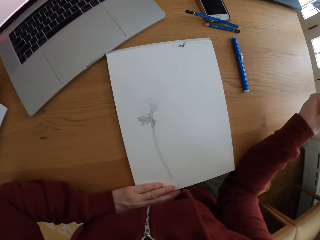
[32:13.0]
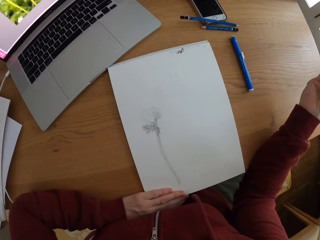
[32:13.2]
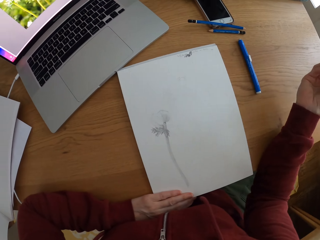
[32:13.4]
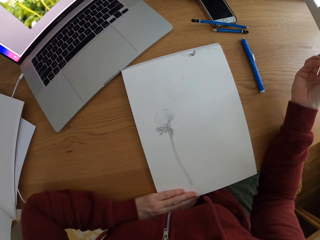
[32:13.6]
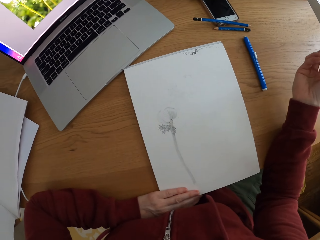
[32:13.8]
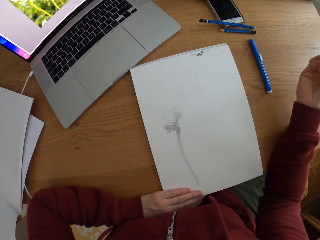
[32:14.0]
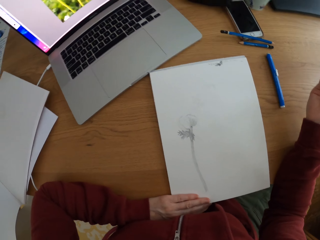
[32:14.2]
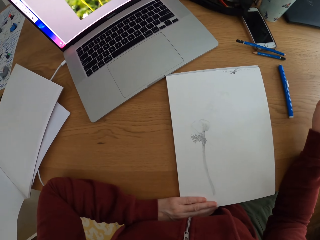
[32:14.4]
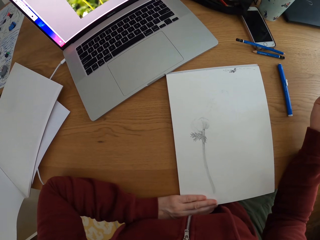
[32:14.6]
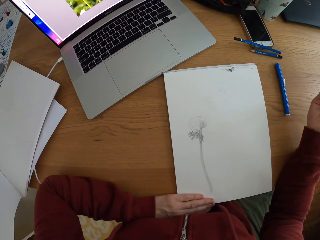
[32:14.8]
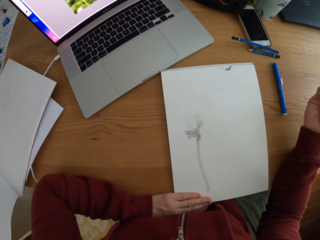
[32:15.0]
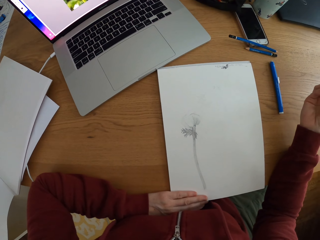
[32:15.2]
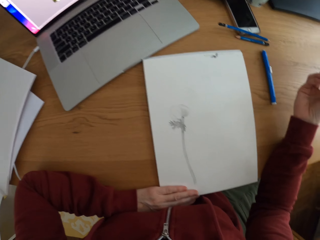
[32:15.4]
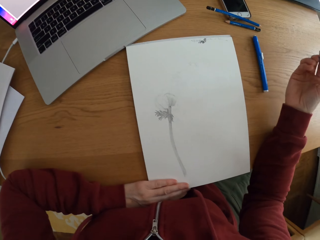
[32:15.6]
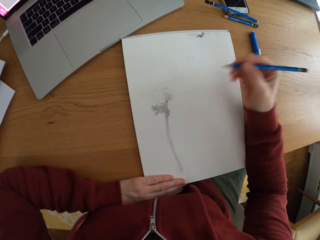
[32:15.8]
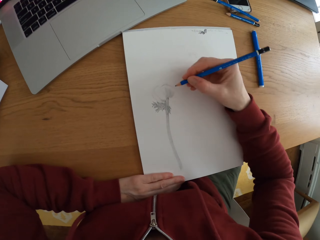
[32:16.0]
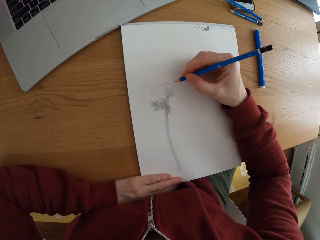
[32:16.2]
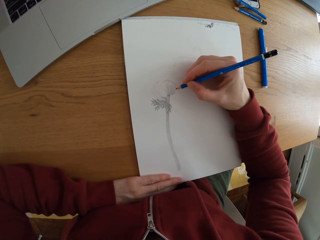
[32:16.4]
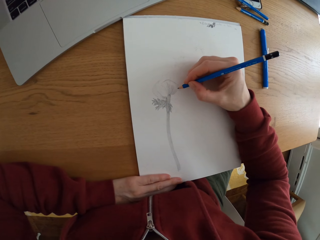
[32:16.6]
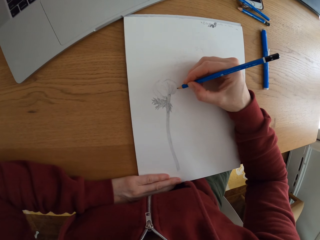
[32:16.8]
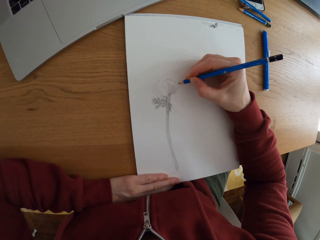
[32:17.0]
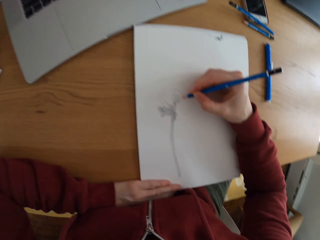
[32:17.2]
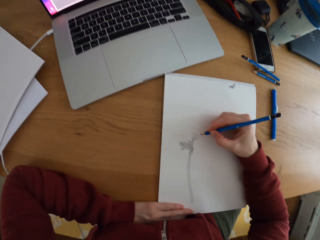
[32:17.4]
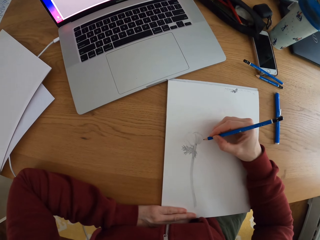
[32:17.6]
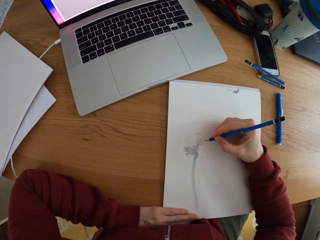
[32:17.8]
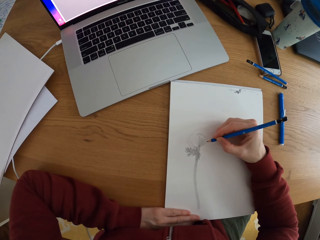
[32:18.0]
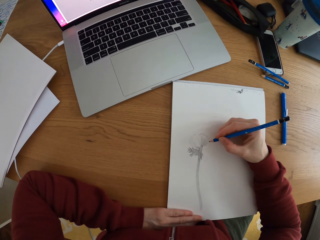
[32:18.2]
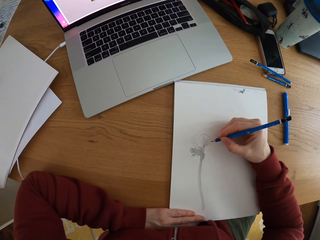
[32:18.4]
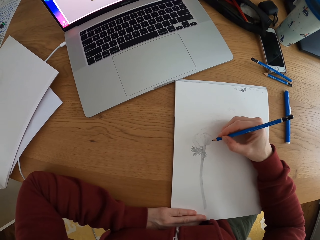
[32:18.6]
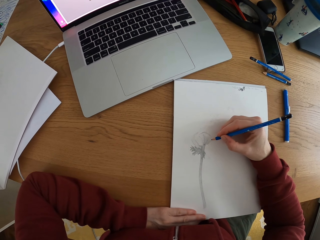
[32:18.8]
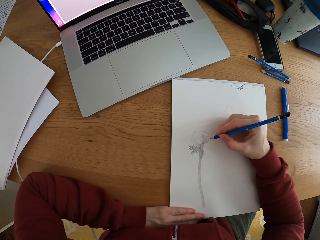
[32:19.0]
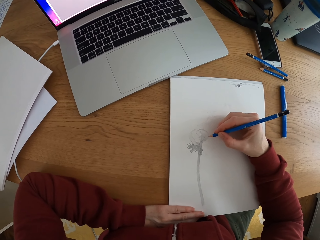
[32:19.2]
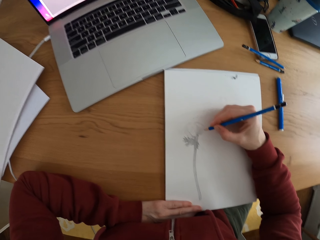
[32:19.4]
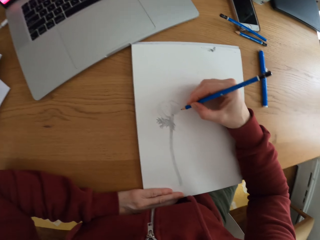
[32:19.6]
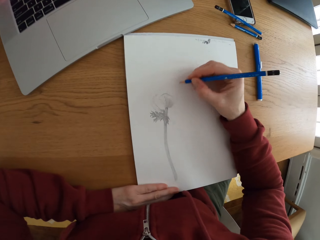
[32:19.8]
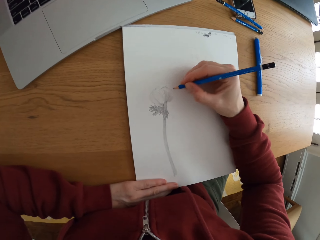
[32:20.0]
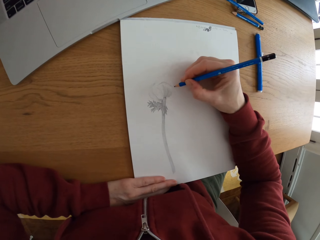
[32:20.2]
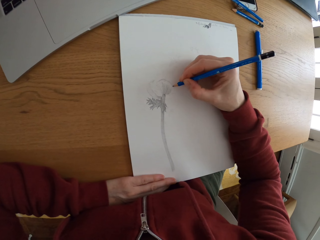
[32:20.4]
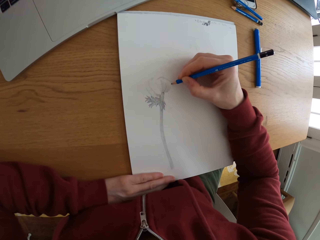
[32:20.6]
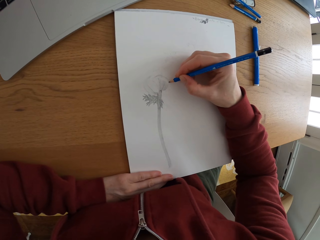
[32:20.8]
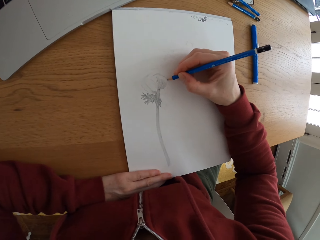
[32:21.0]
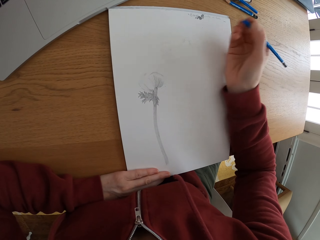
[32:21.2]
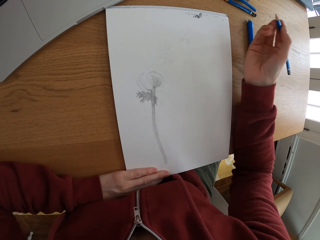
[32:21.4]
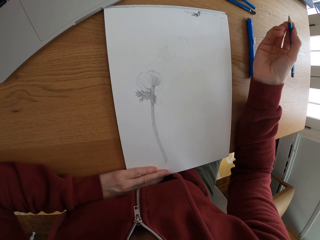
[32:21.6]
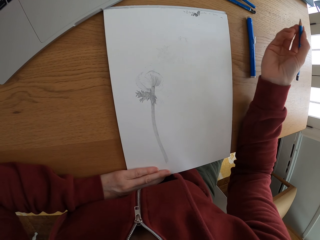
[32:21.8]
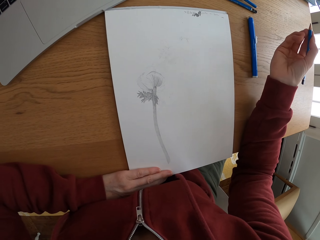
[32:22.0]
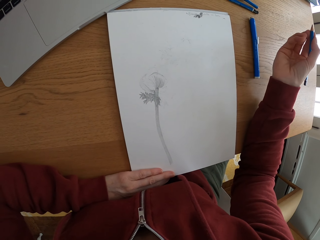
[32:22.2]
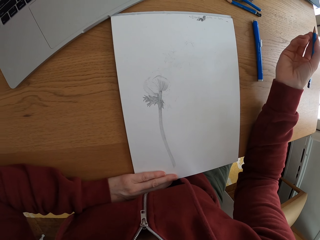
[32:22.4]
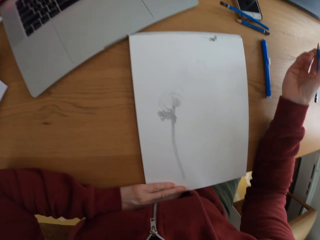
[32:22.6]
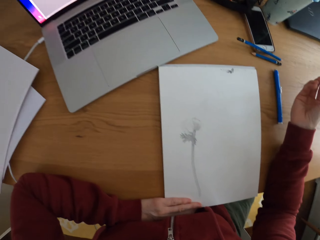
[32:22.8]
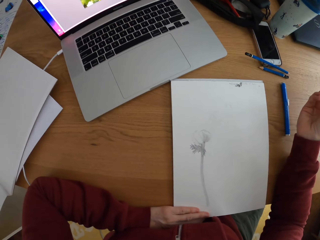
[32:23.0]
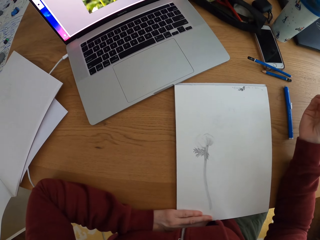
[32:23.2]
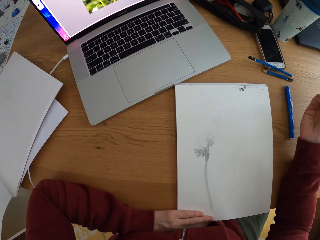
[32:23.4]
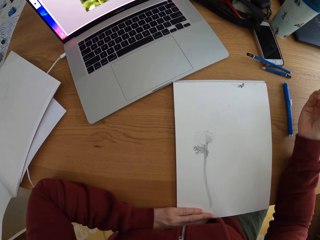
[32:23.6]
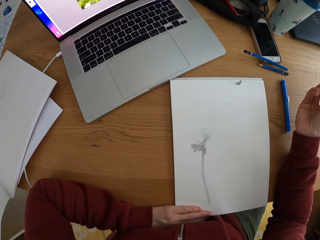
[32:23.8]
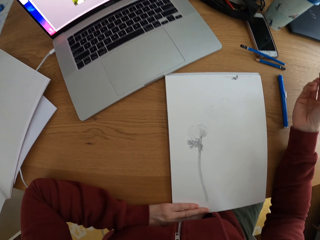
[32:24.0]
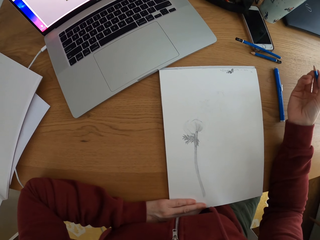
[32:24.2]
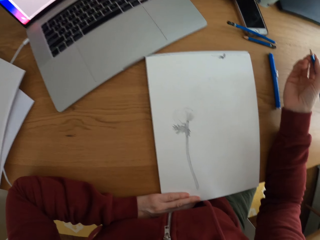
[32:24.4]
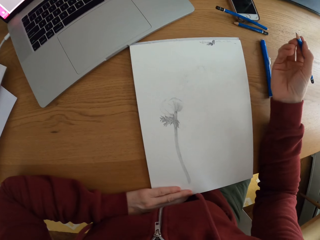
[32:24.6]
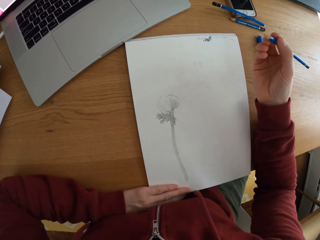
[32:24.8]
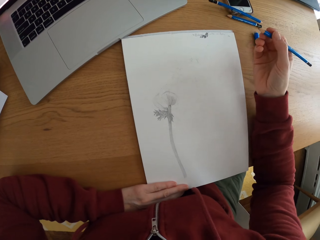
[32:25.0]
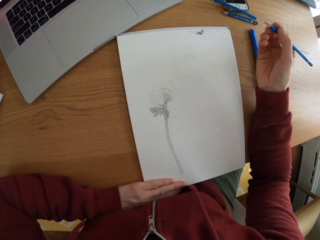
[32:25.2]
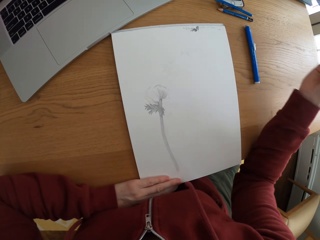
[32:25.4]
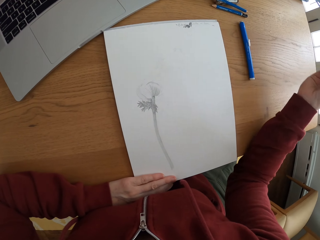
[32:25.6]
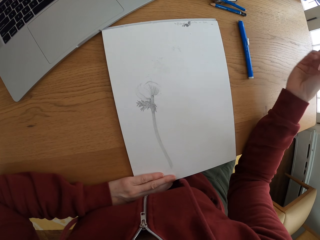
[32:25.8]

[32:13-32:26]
The camera wearer looks at the drawing. She moves her hand. She looks at the picture on the laptop screen. She draws on the paper. She looks at the drawing. She moves her hand. She looks at the picture on the laptop screen.

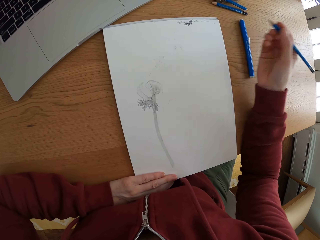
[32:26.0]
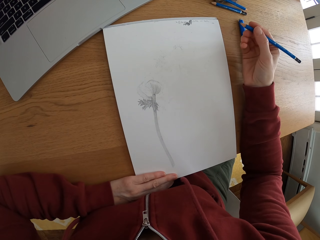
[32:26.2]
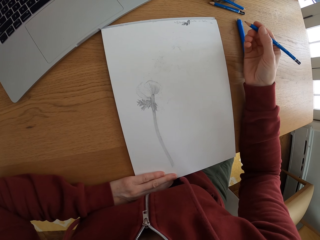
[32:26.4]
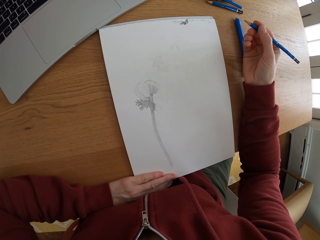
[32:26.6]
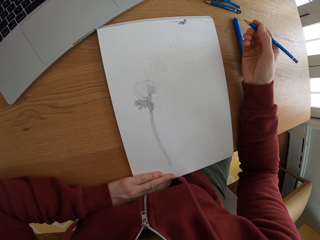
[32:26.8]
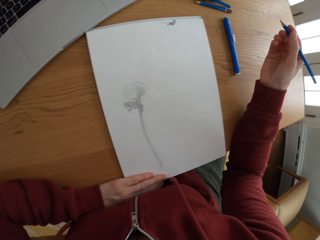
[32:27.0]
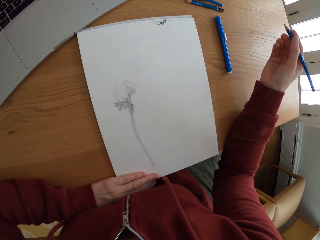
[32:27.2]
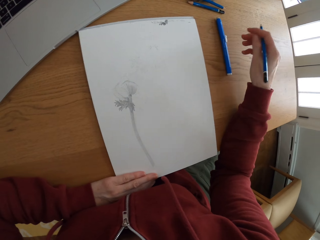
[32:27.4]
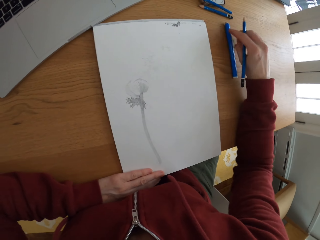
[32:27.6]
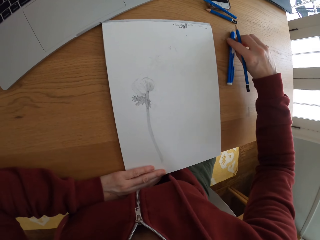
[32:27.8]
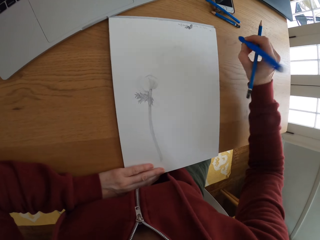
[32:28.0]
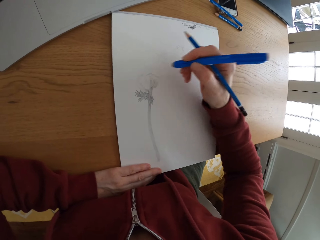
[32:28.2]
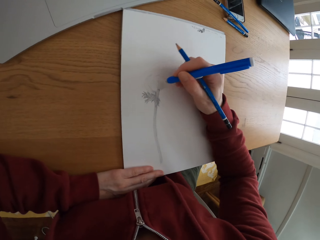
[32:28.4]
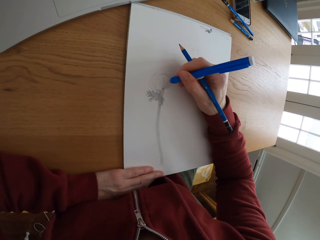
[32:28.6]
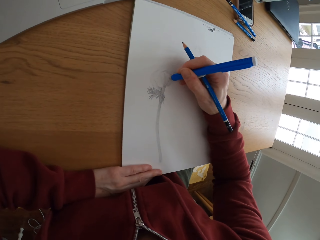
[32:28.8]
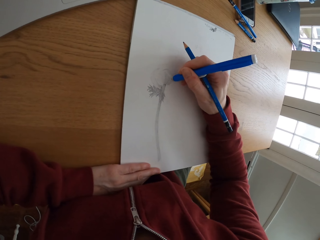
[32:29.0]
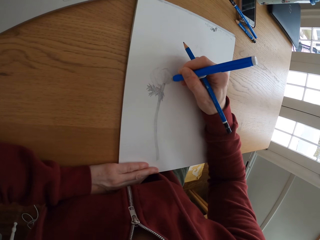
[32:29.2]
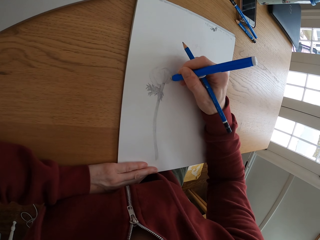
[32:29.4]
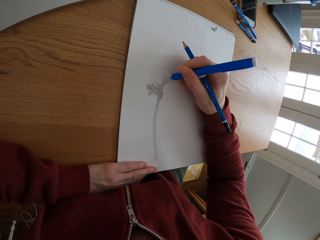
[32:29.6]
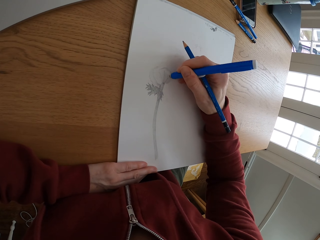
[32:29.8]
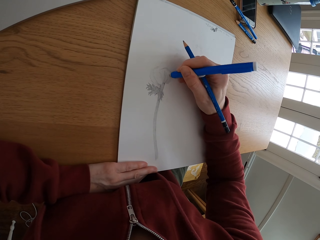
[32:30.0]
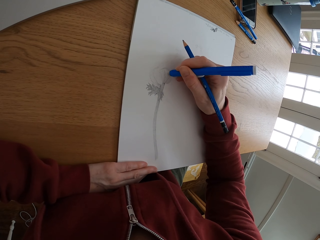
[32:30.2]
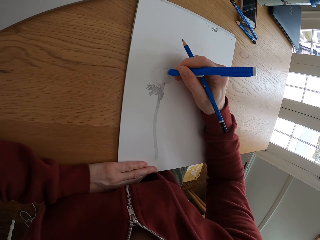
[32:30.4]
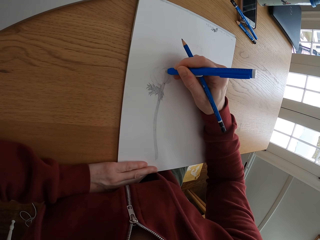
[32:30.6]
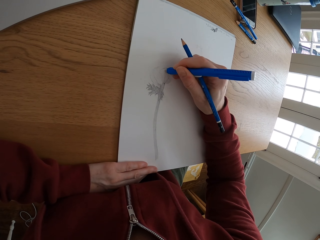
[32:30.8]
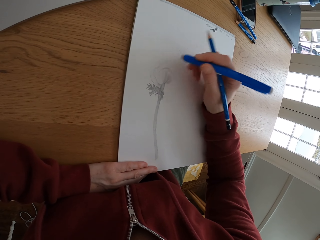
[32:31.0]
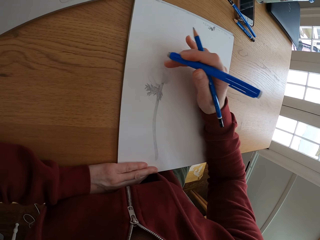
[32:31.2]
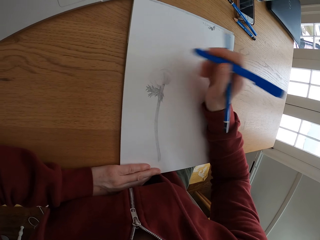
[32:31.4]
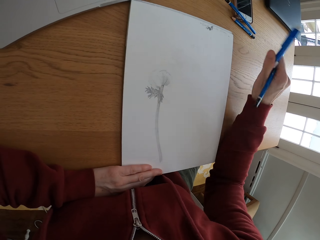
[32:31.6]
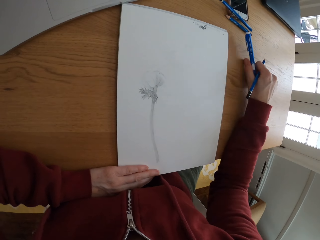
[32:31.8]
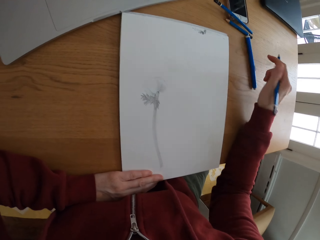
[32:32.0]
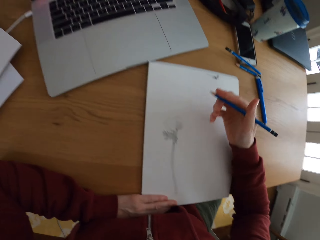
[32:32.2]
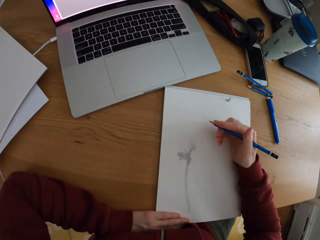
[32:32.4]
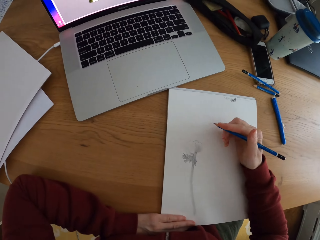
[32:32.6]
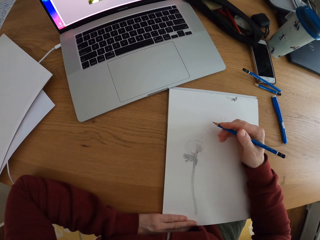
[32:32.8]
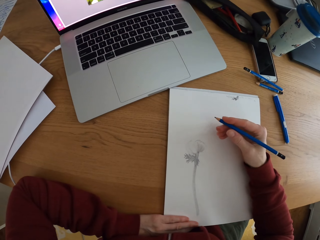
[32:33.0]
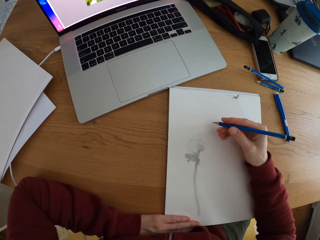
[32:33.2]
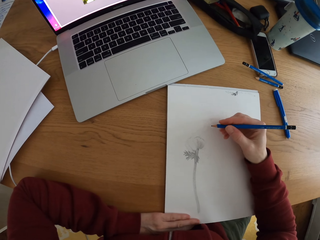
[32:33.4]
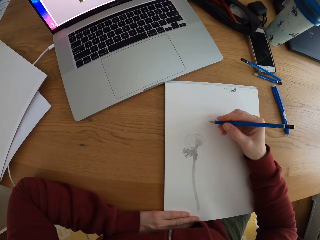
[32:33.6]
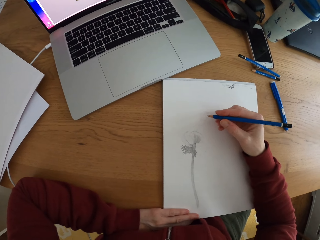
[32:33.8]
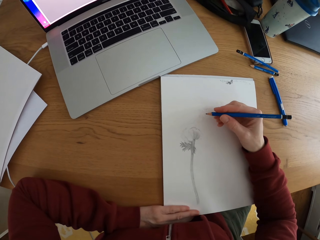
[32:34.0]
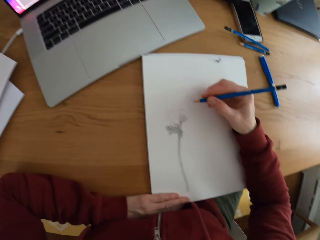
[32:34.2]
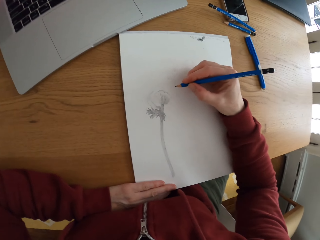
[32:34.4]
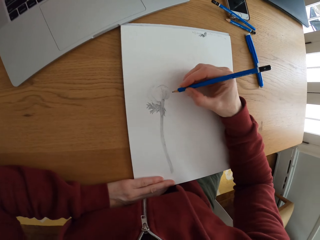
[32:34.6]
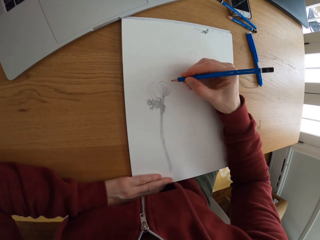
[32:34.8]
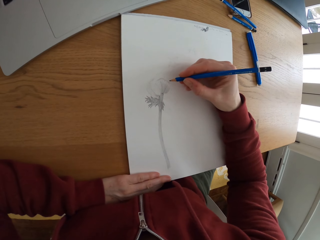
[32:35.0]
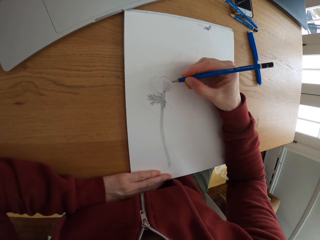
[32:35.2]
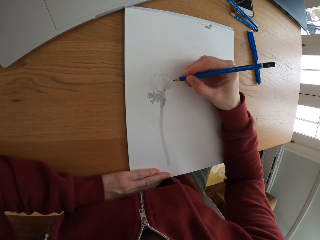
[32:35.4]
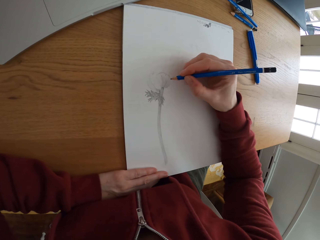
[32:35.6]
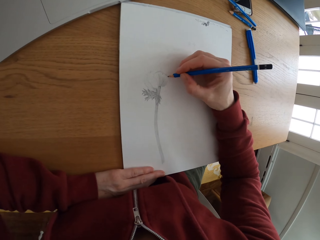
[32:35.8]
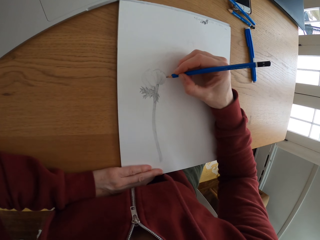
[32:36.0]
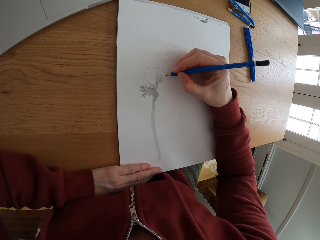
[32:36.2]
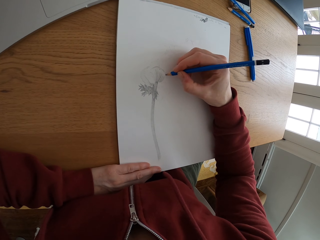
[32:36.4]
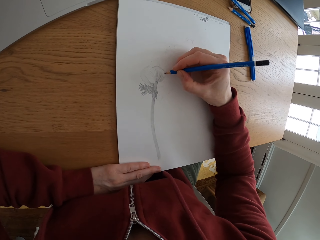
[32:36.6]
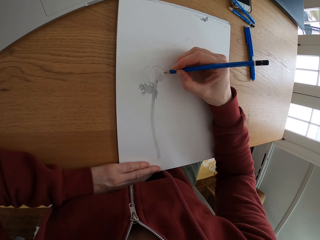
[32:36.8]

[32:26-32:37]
The camera wearer picks up a paint pen. They rub the drawing. They paint the picture. They wipe the paper with a finger. They place the paint pen on the table. They look at the picture on the laptop screen.
